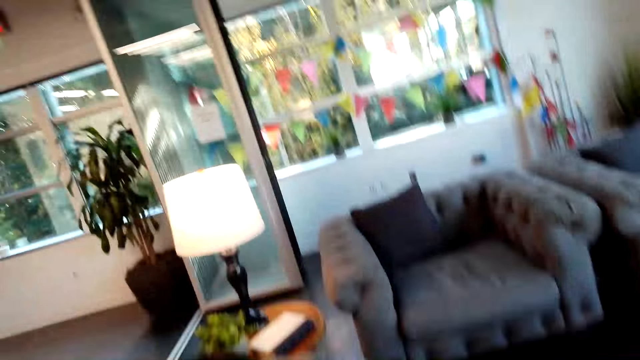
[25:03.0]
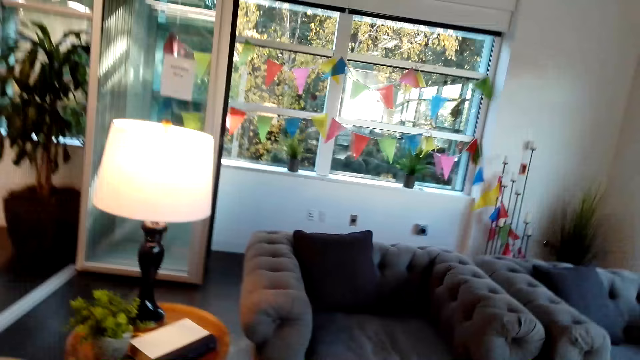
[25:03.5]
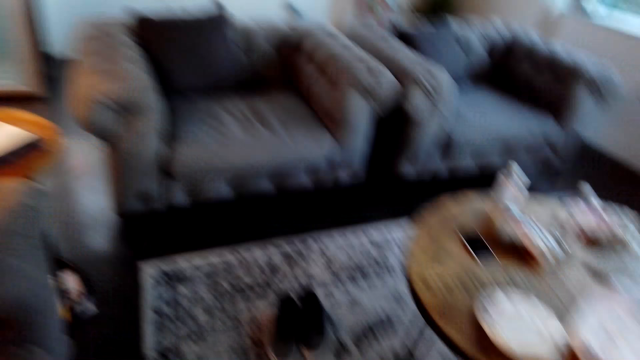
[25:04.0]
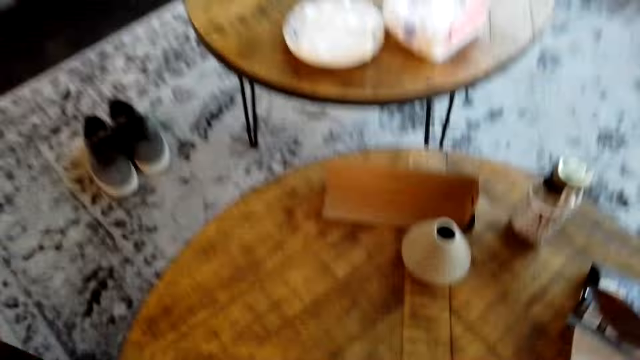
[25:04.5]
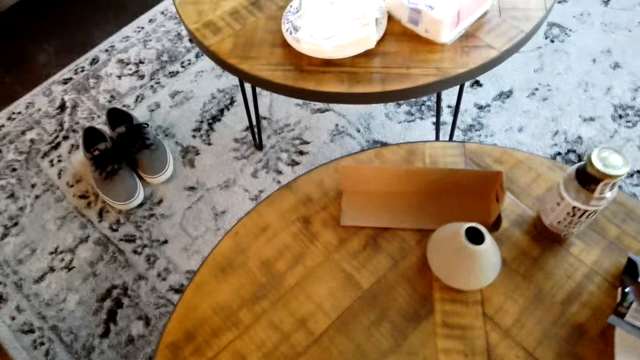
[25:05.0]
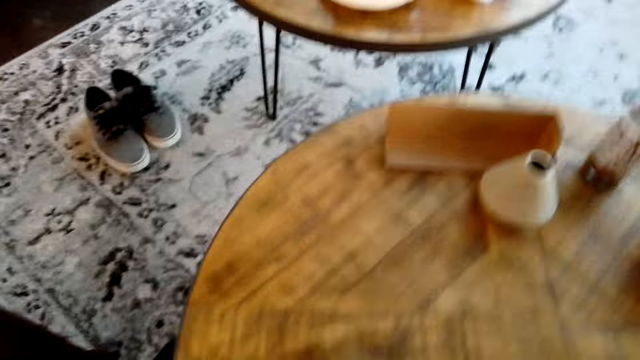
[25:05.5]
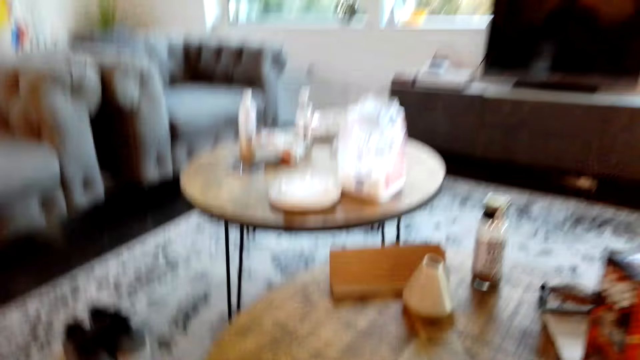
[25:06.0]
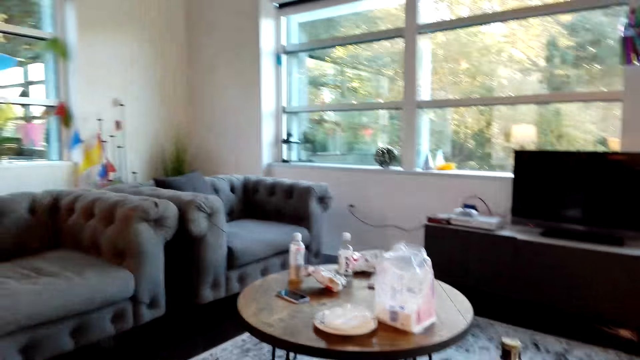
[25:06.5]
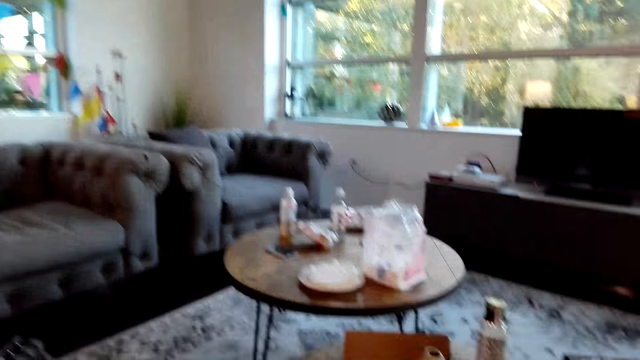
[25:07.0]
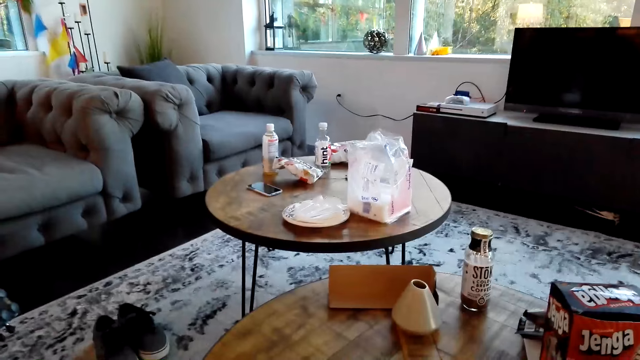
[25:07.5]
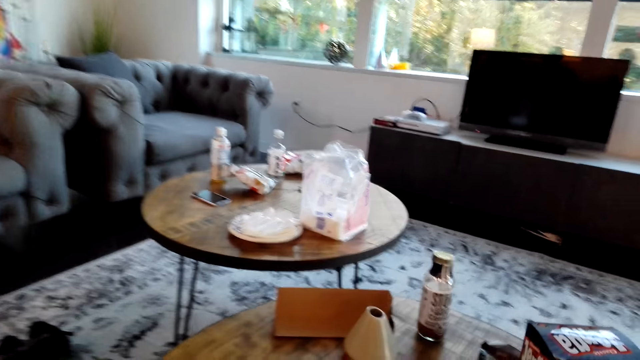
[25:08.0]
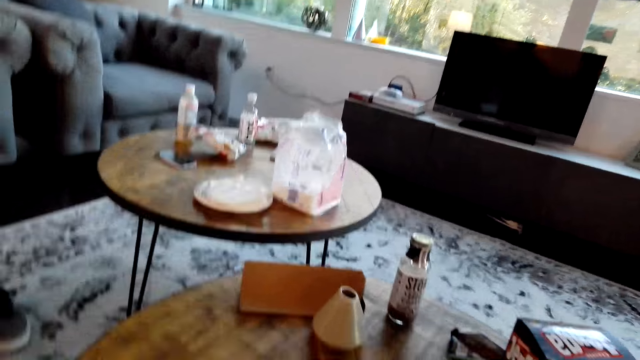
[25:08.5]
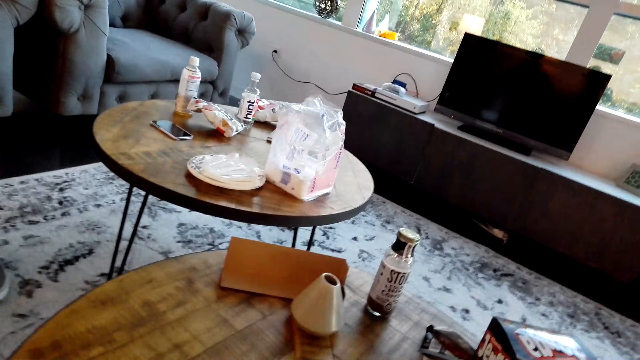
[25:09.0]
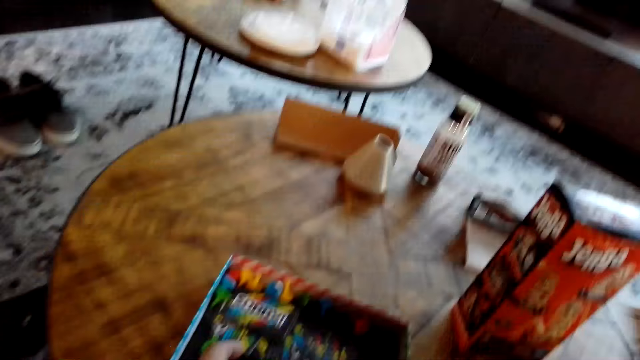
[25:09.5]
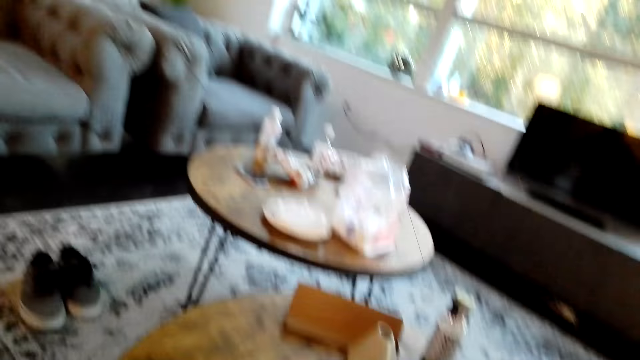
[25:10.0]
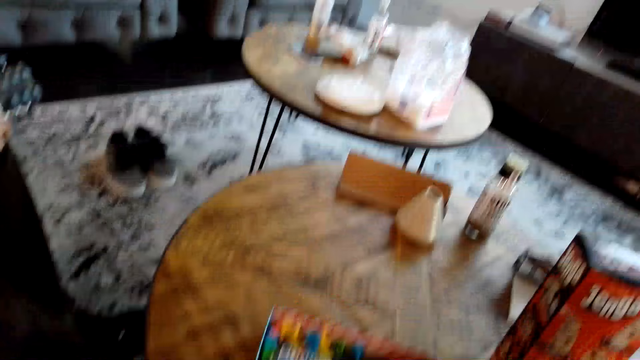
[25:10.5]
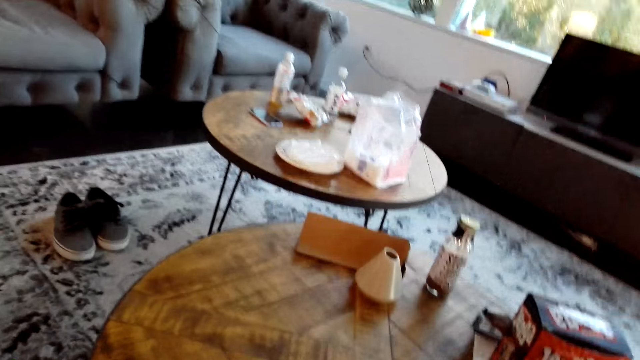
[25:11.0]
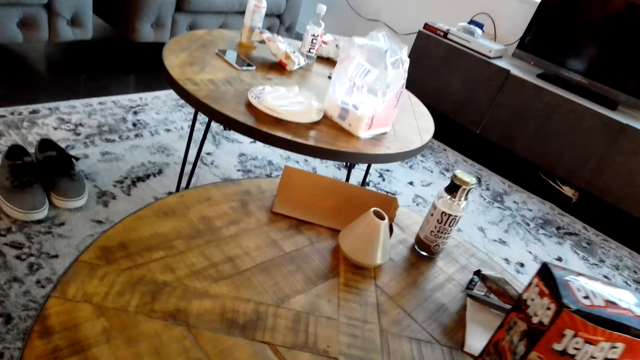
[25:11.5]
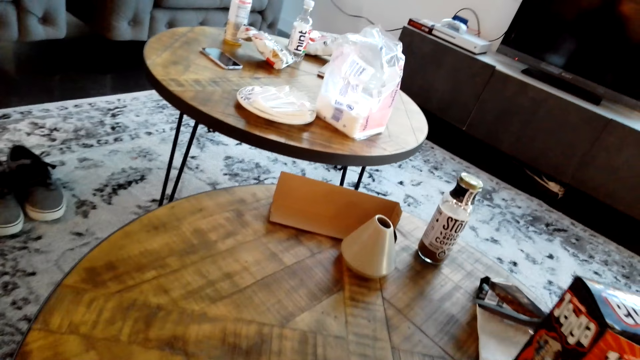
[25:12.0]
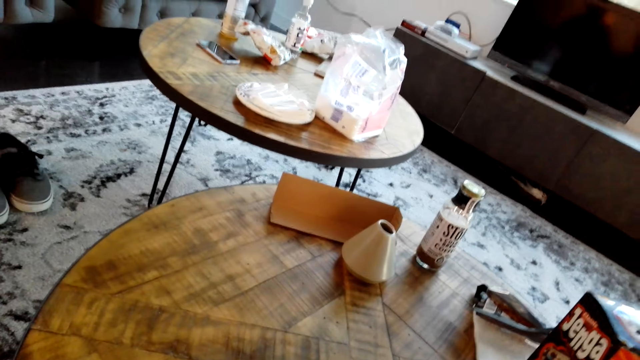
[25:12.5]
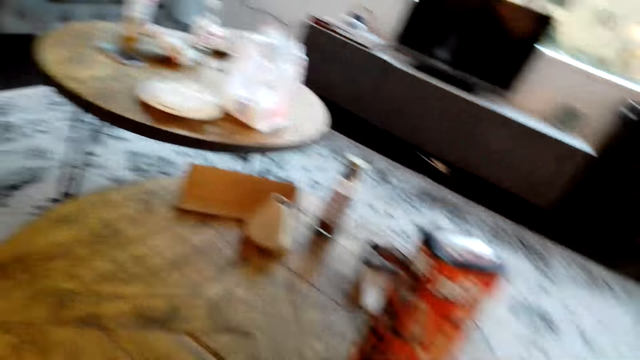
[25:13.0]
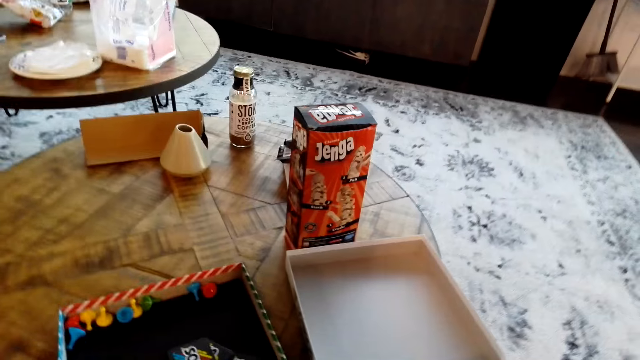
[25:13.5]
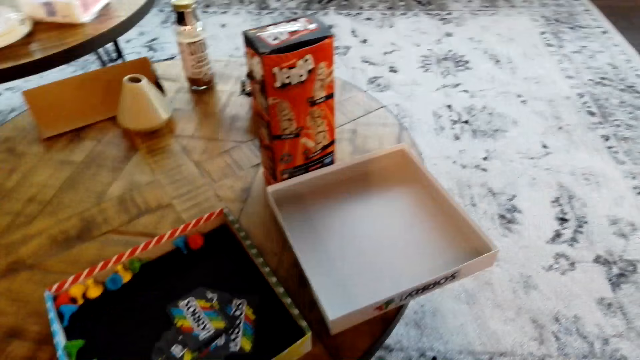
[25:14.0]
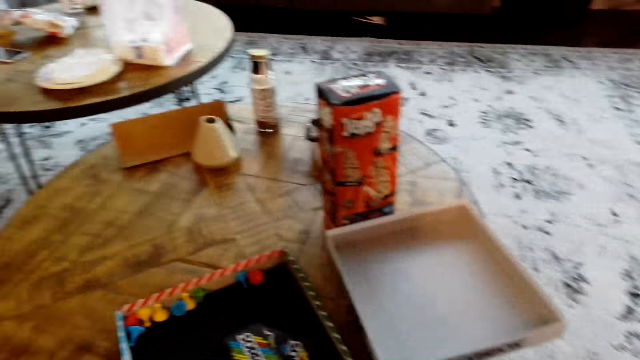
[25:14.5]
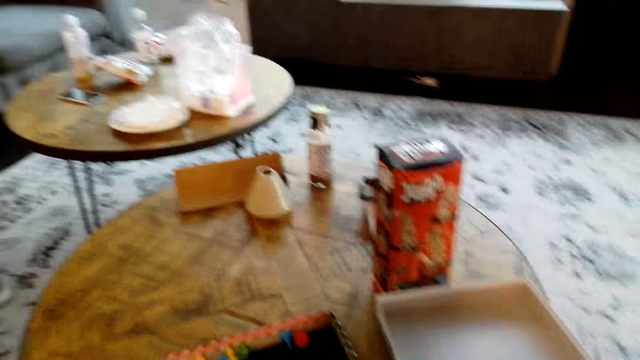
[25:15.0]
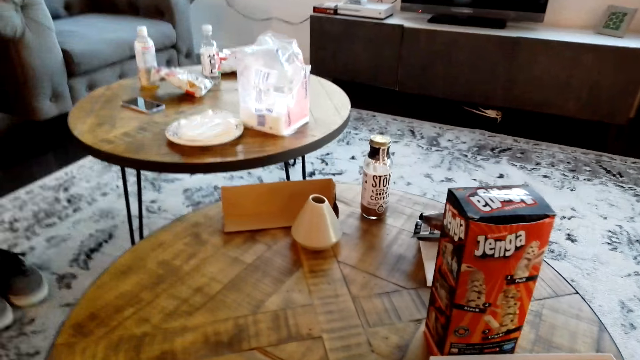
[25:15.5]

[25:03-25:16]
A man plays a guitar. The camera wearer moves a paper. They look around. The man plays the guitar. The camera wearer places something on the table.

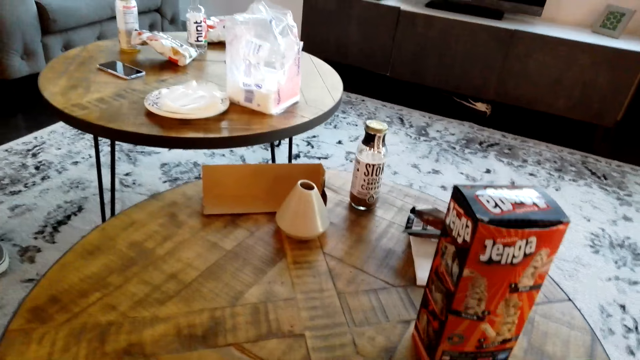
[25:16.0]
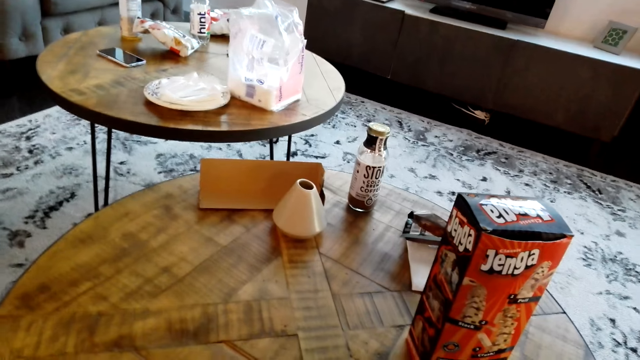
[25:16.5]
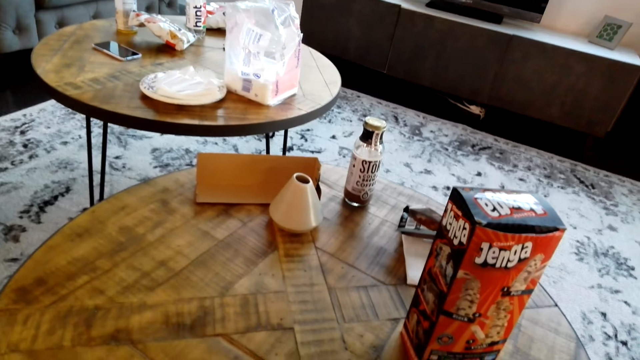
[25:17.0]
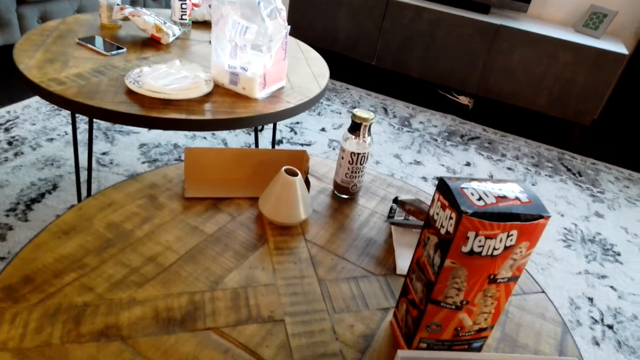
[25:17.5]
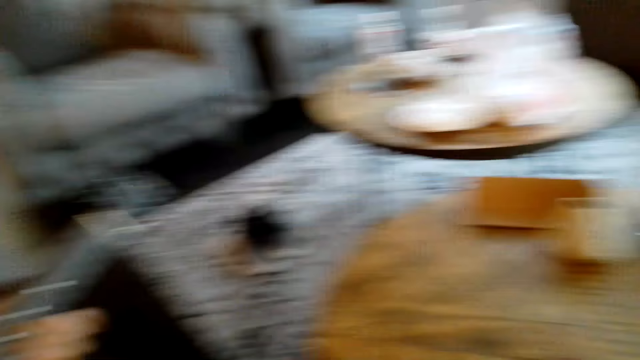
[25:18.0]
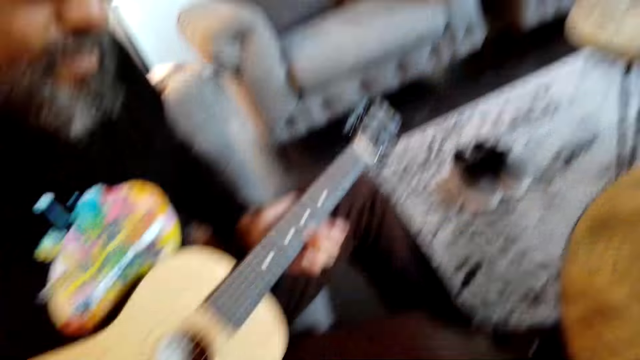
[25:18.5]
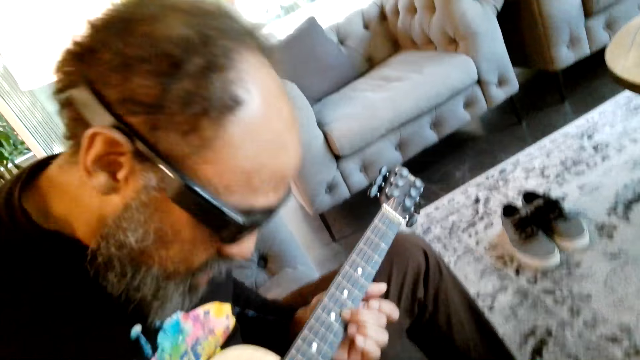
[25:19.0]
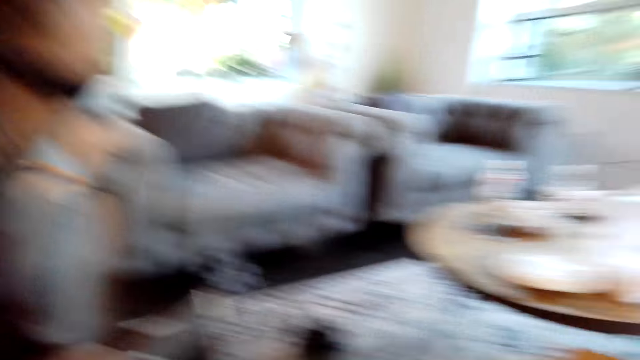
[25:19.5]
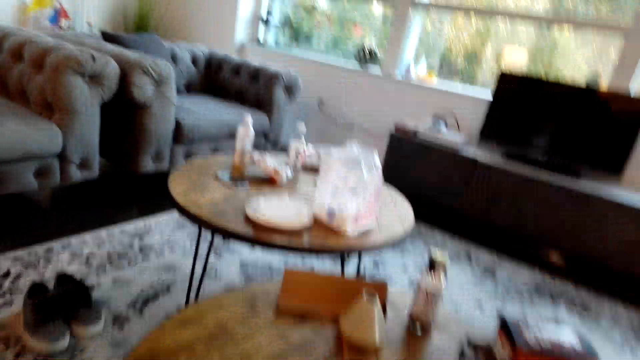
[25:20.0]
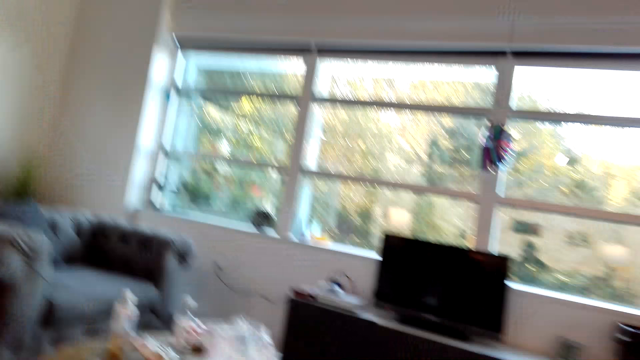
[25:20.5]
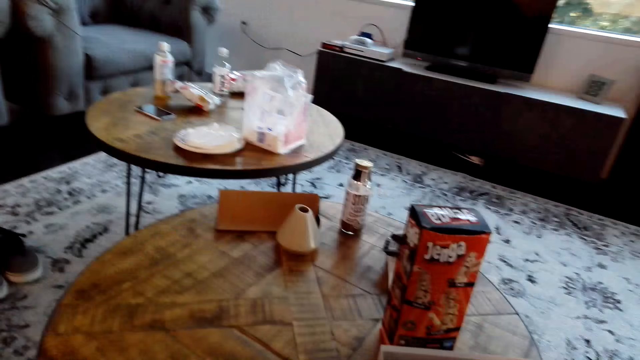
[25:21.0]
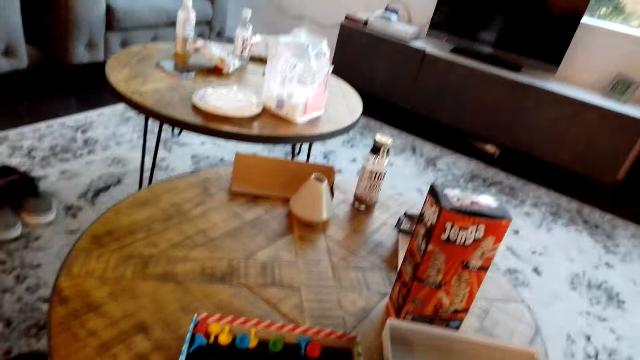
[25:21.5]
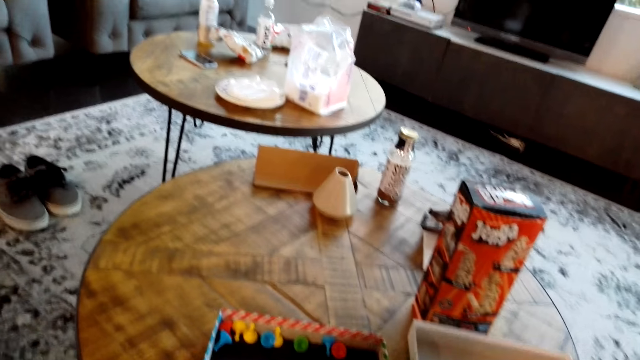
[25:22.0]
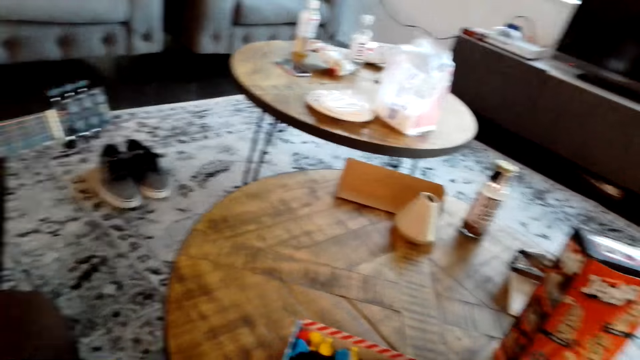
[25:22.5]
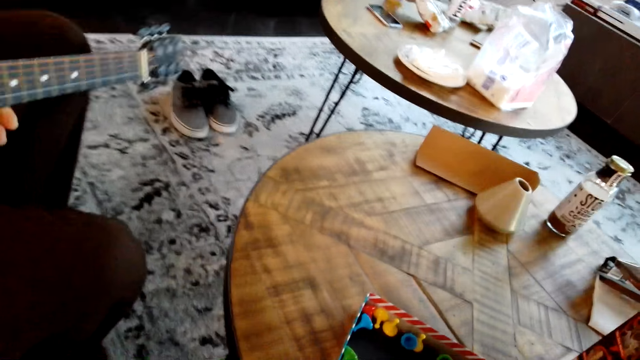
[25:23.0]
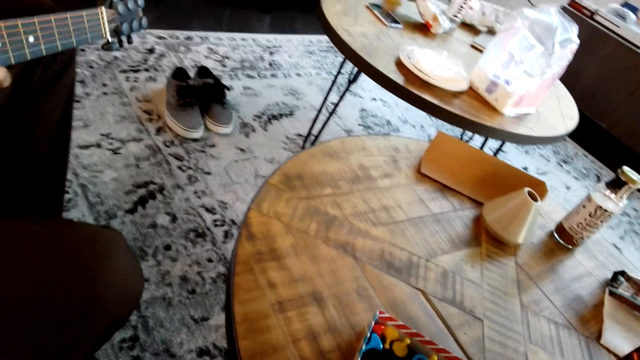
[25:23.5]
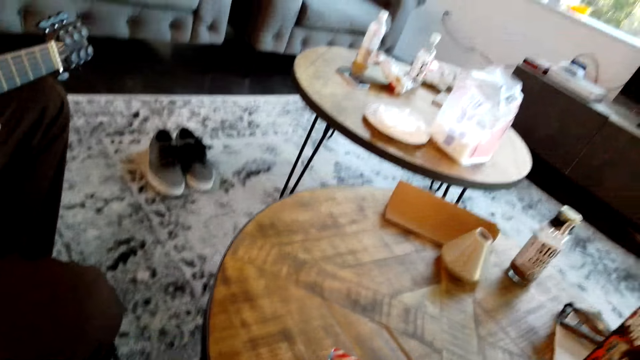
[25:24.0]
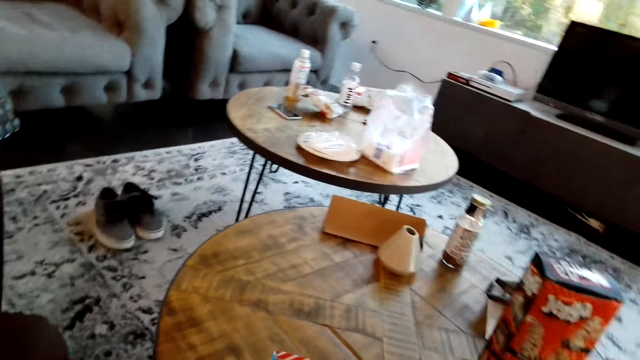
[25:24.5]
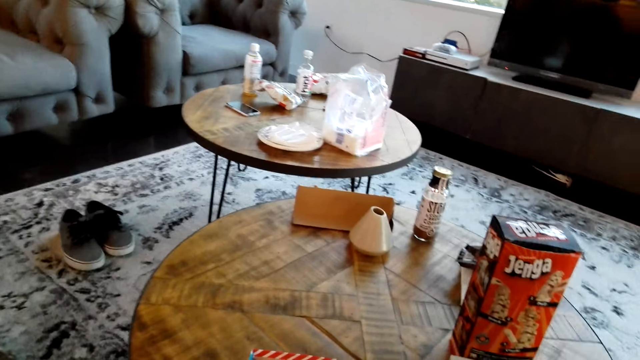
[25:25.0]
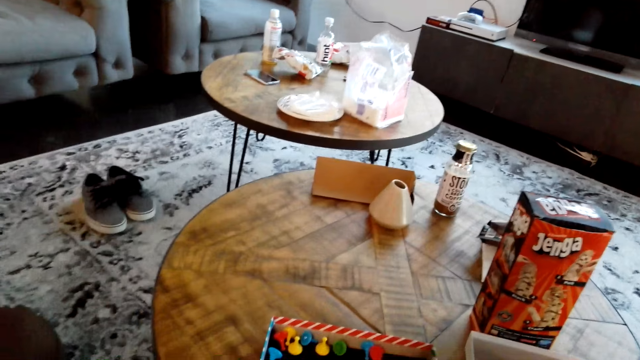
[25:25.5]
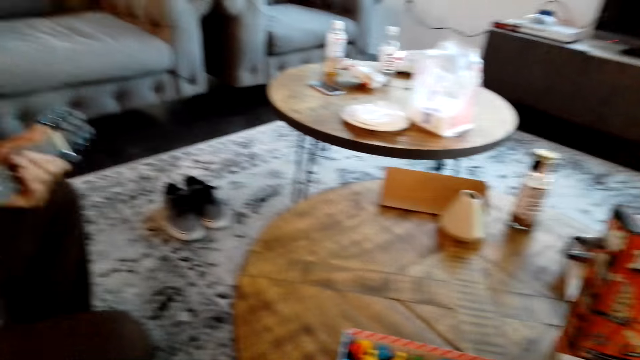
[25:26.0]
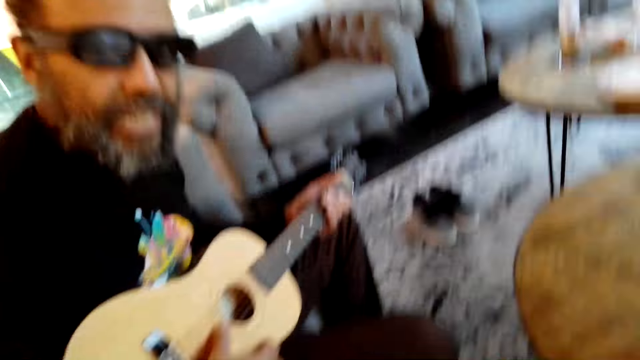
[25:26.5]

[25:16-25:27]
A man plays a guitar. The man plays the guitar again.
